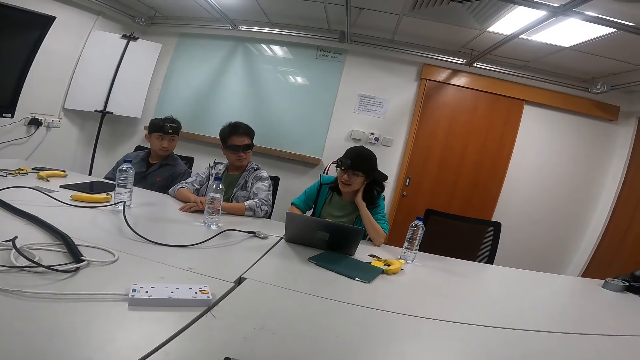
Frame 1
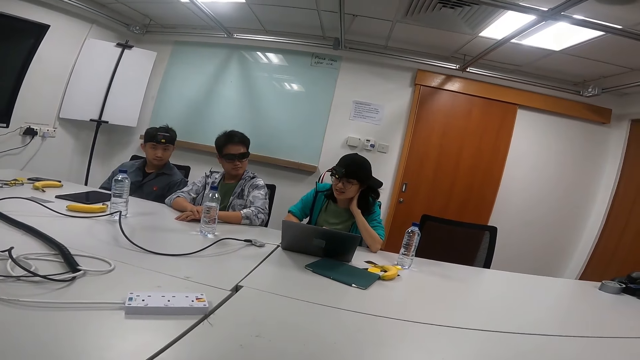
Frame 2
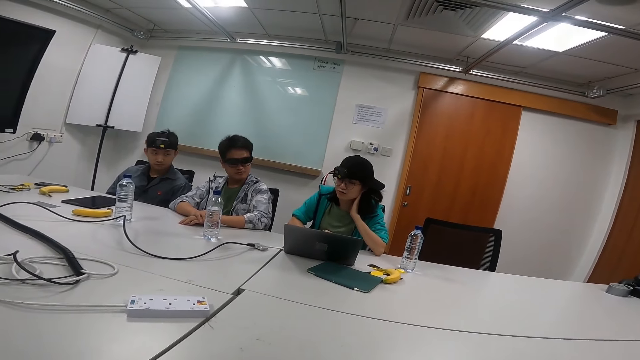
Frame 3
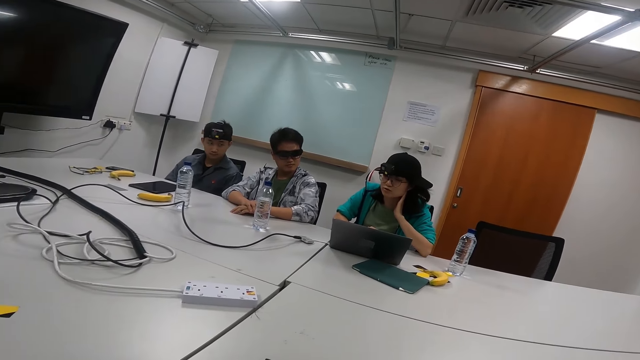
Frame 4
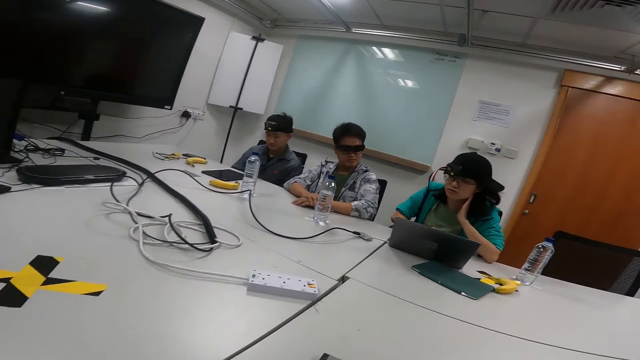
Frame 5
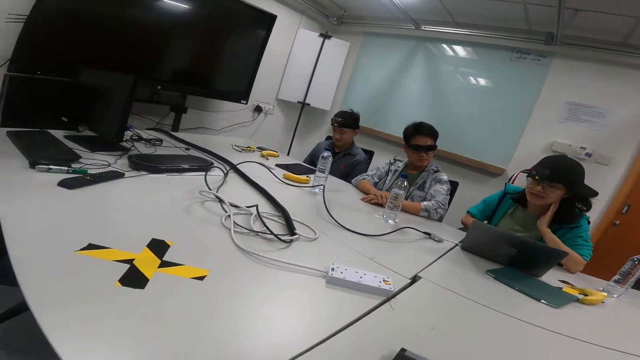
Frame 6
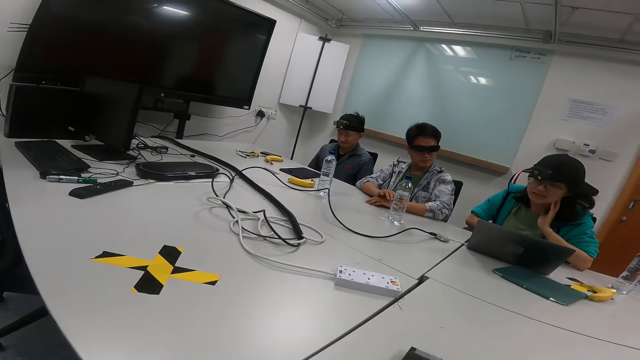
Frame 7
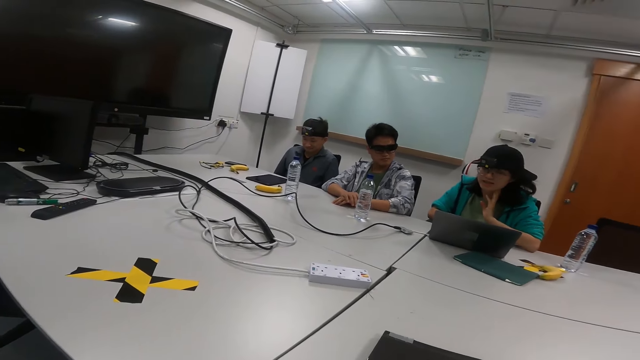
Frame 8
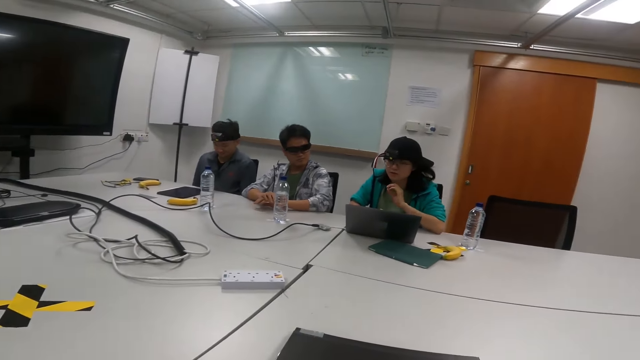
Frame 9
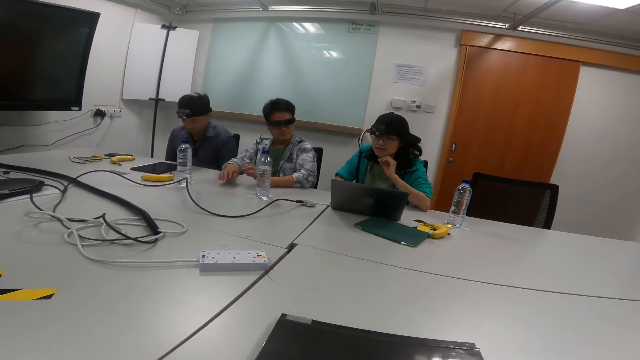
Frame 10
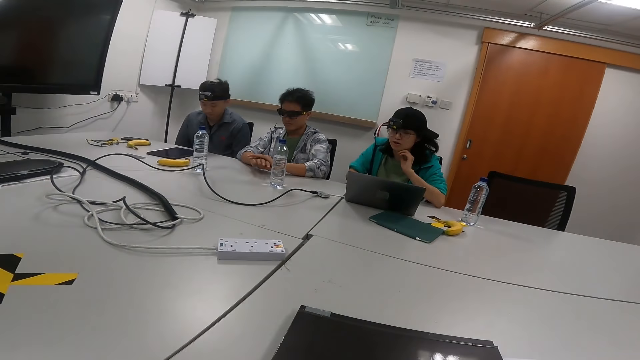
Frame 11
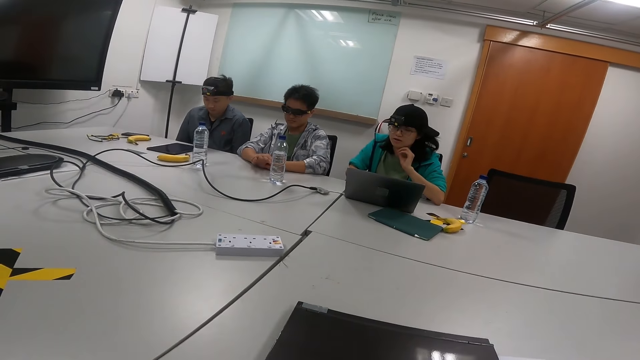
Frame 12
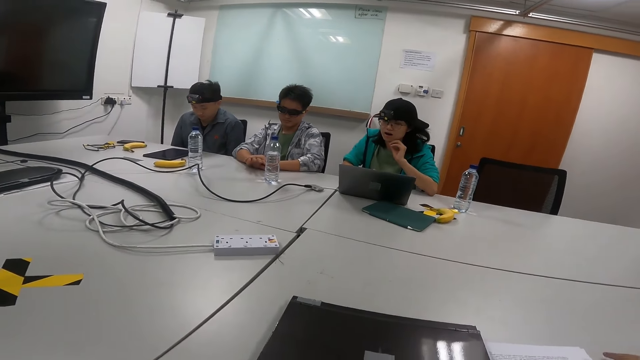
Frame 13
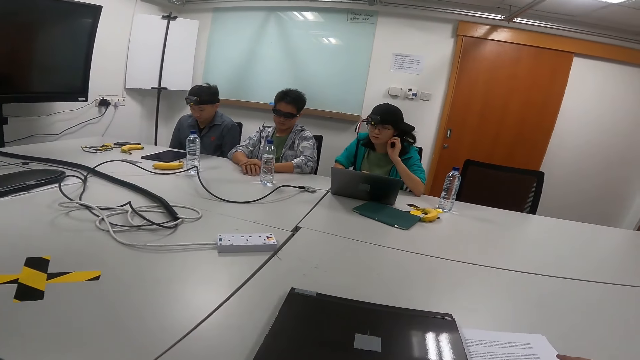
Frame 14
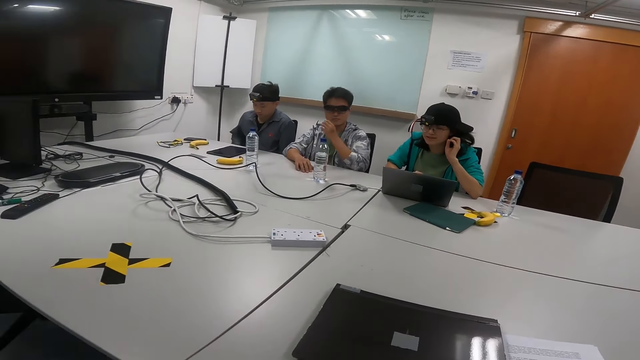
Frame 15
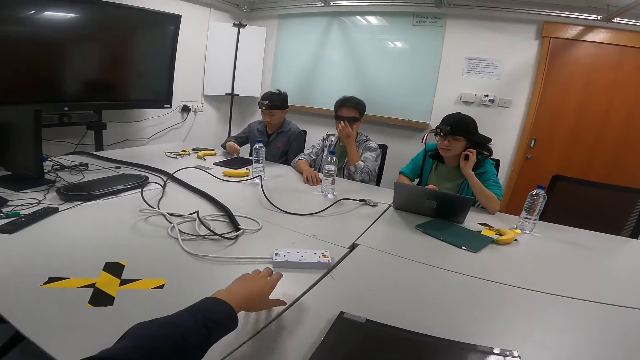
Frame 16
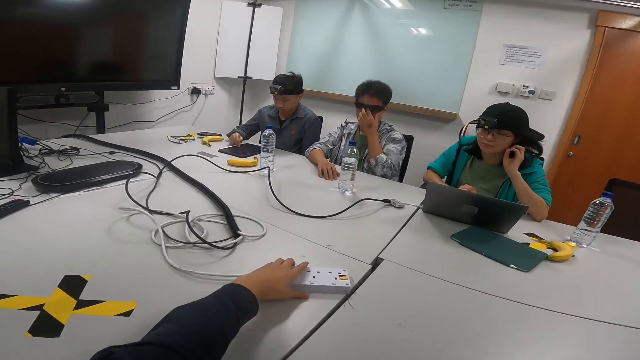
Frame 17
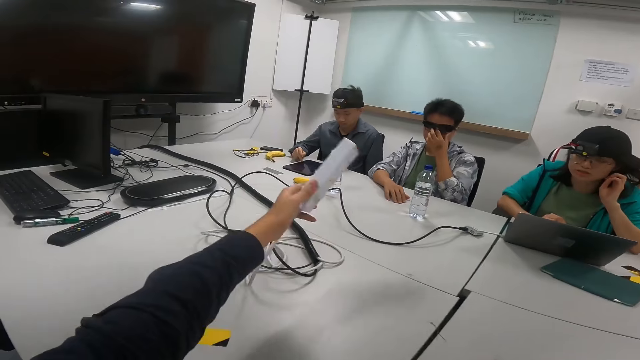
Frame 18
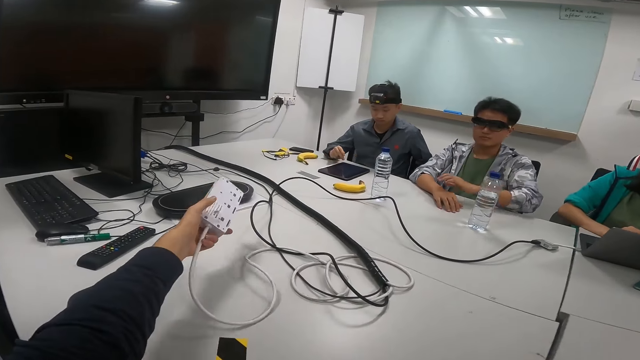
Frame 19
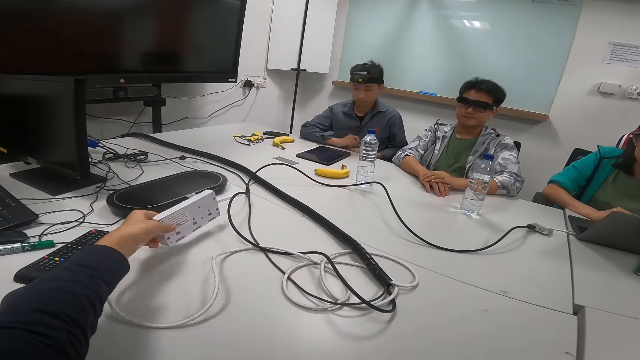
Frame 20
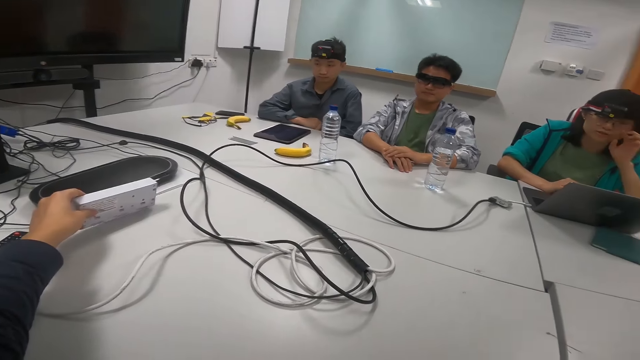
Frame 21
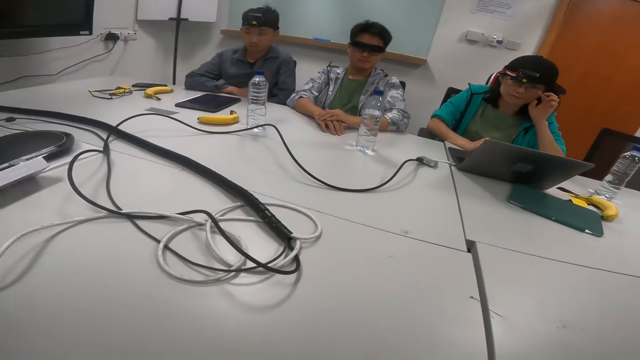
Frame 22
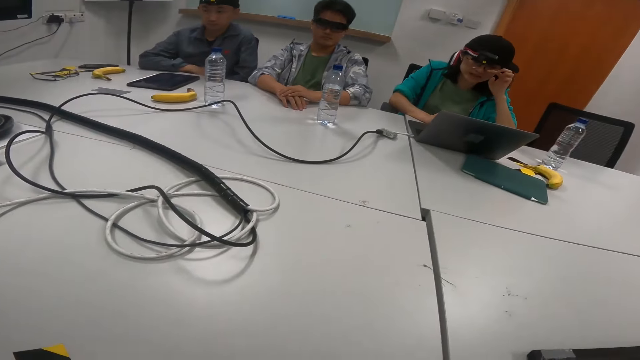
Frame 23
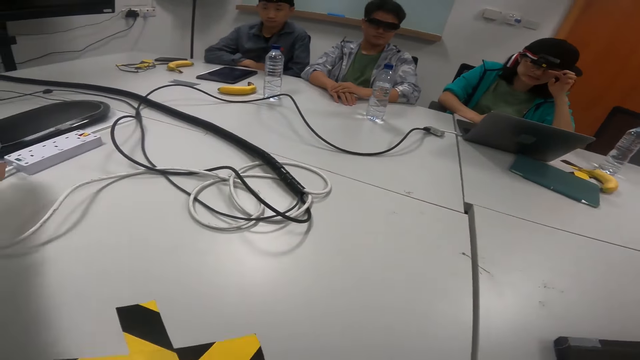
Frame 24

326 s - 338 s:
A person reads from the laptop. Another person touches the right hand and pushes the goggles. The camera wearer drags an extension and a chair. They pick the electric plug and put the plug on the table.

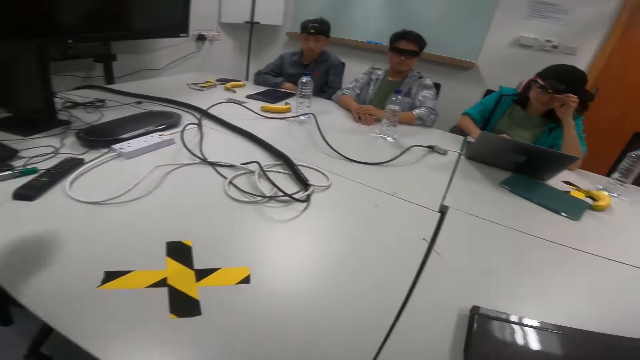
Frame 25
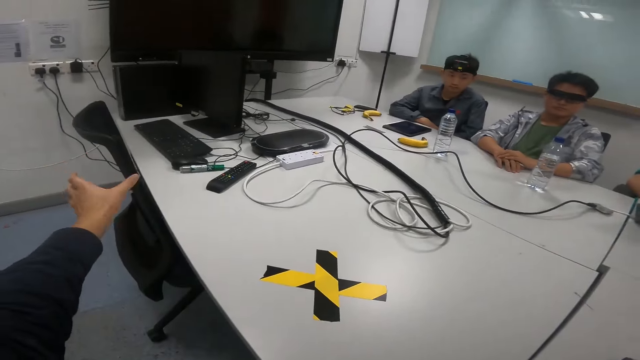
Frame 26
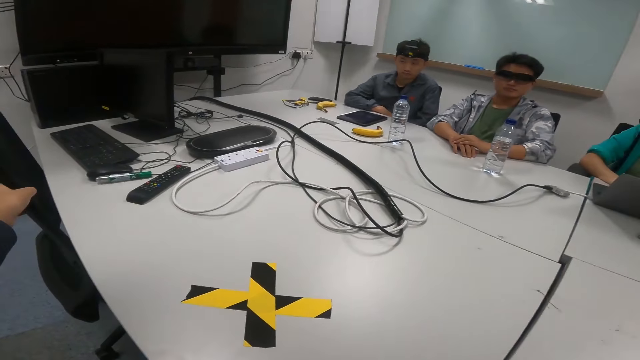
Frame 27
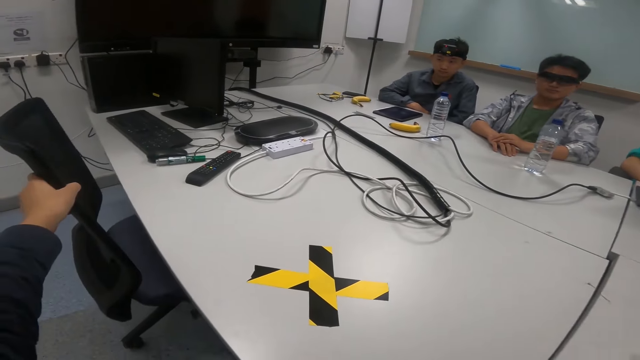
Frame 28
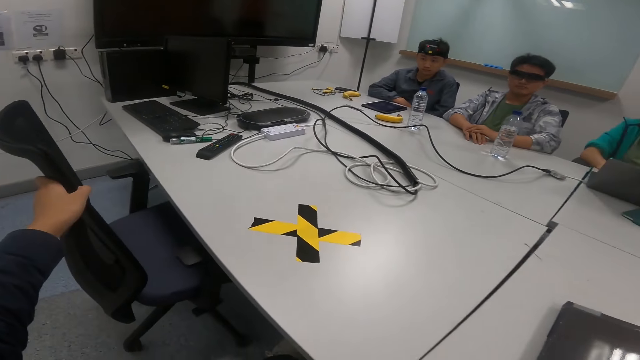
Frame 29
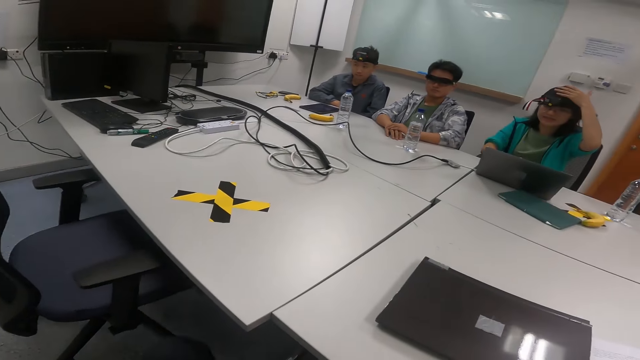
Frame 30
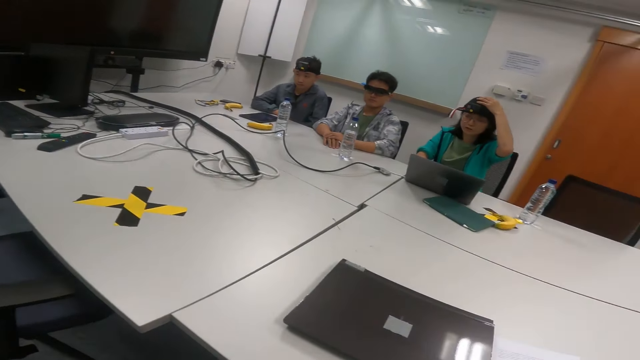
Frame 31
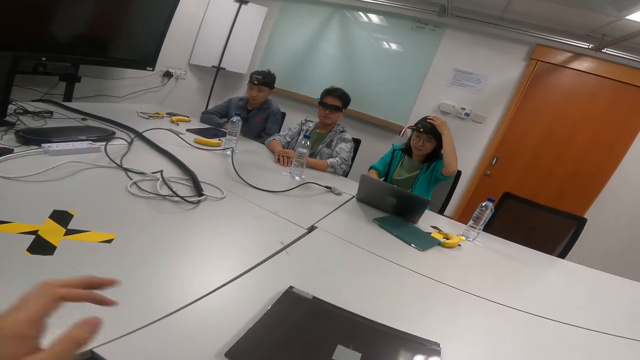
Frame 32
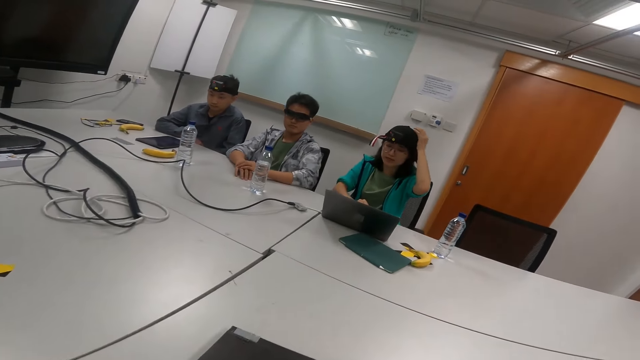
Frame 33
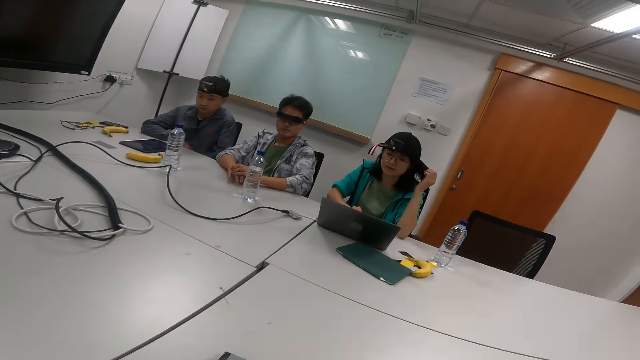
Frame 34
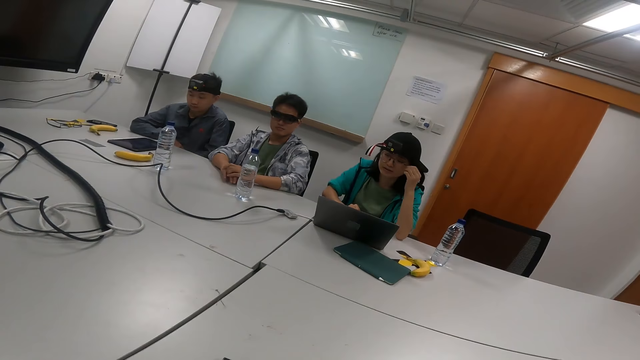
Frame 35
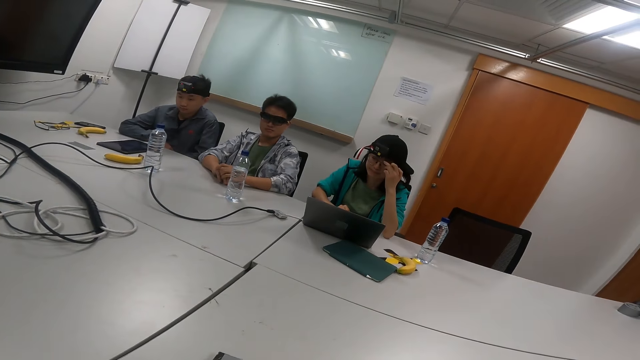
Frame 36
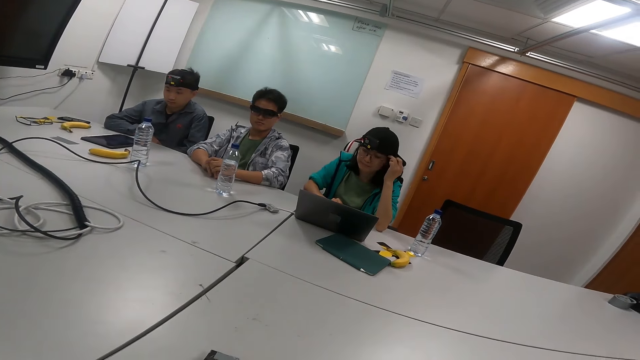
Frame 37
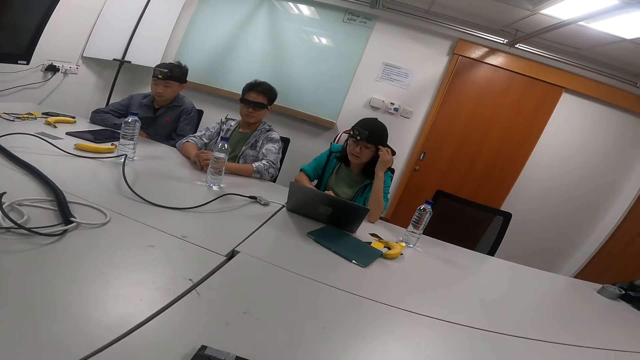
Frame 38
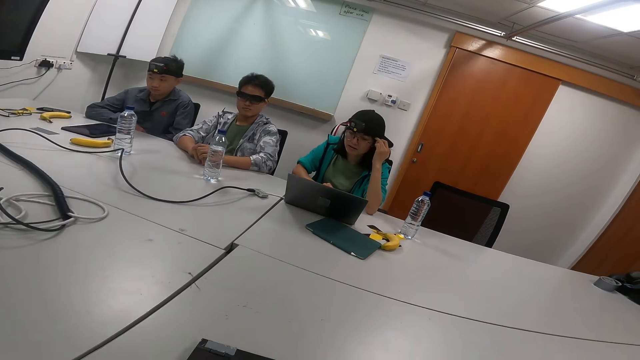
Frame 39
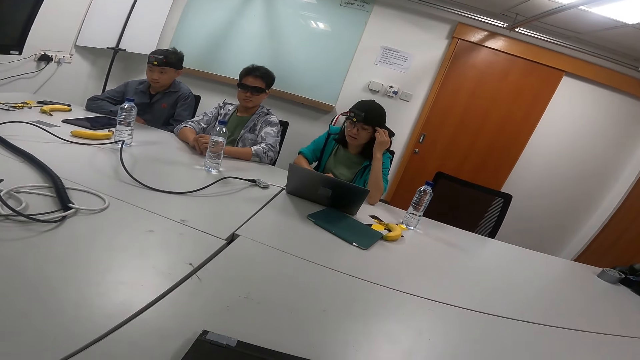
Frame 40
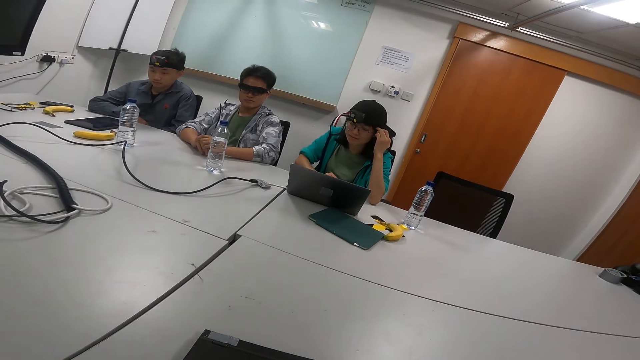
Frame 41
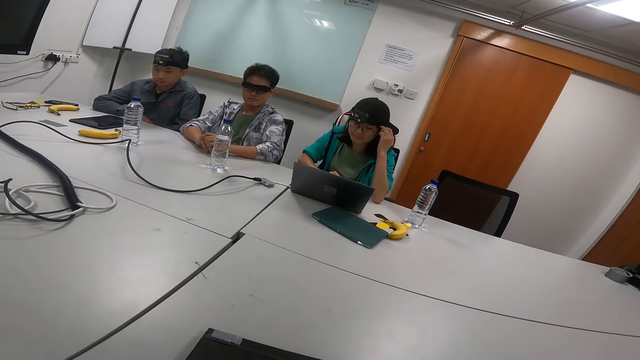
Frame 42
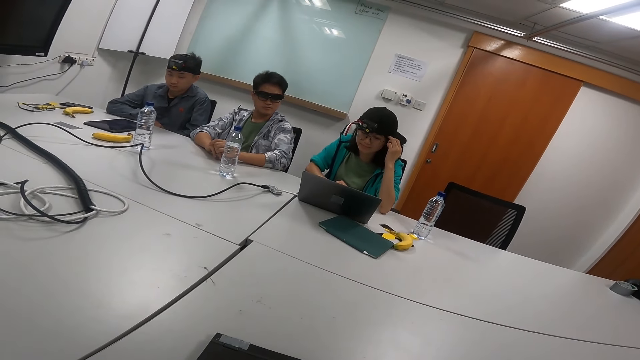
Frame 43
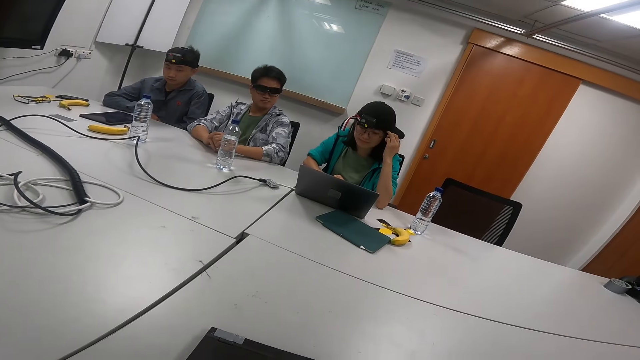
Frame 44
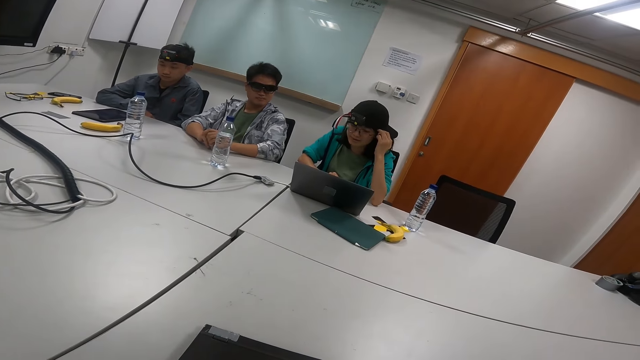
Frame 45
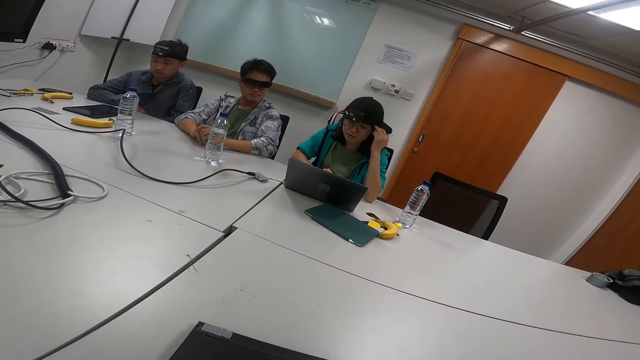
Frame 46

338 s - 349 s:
The camera wearer pulls a chair. A person holds her hat.
